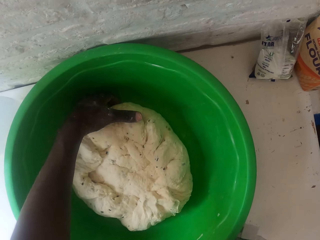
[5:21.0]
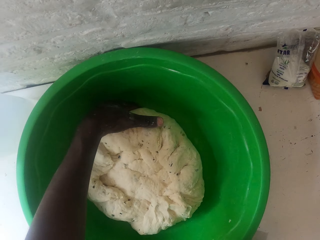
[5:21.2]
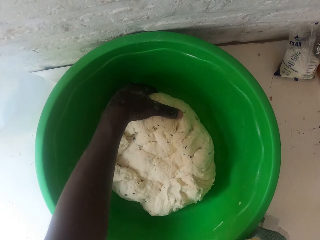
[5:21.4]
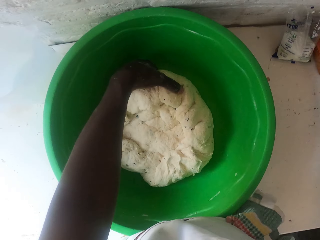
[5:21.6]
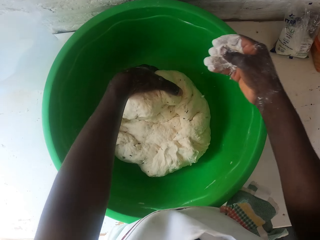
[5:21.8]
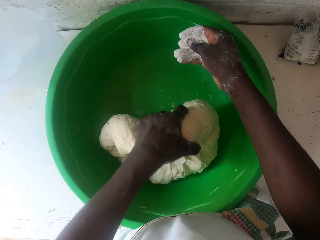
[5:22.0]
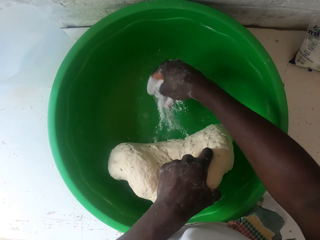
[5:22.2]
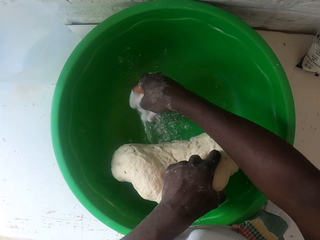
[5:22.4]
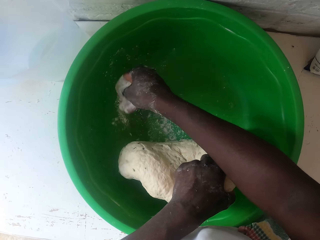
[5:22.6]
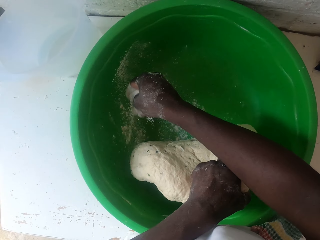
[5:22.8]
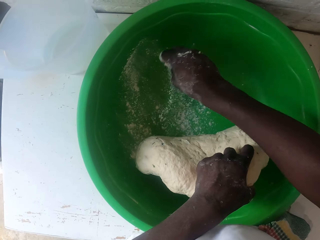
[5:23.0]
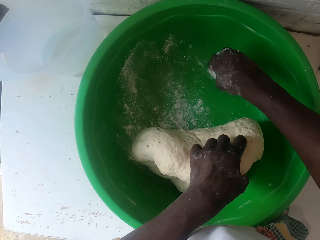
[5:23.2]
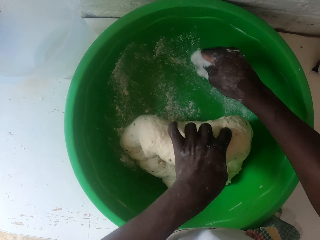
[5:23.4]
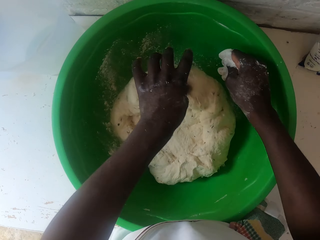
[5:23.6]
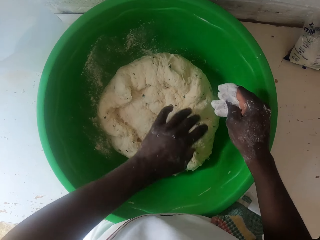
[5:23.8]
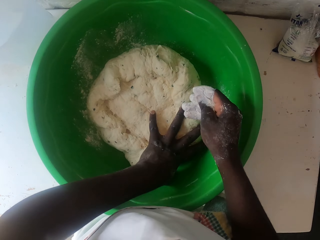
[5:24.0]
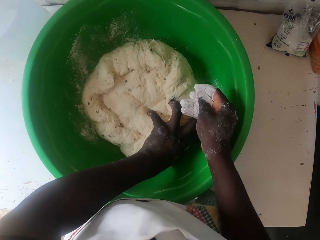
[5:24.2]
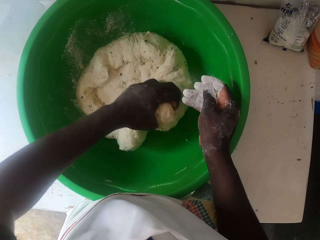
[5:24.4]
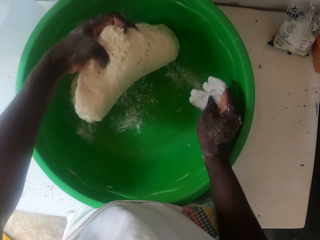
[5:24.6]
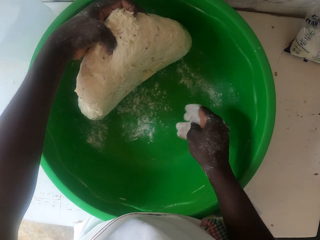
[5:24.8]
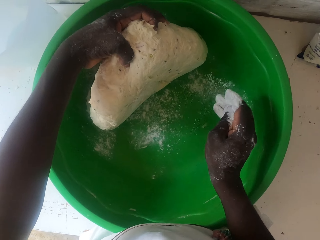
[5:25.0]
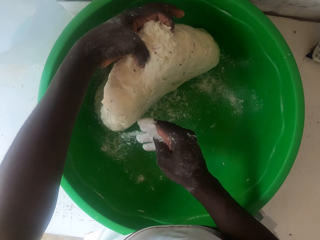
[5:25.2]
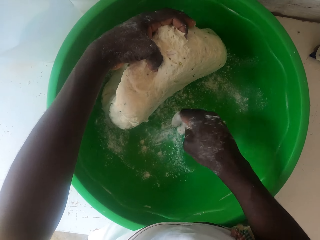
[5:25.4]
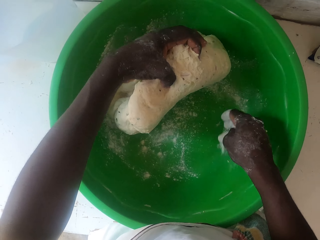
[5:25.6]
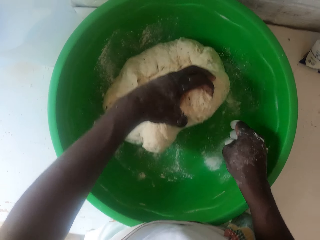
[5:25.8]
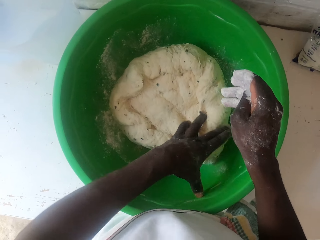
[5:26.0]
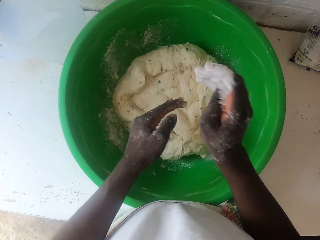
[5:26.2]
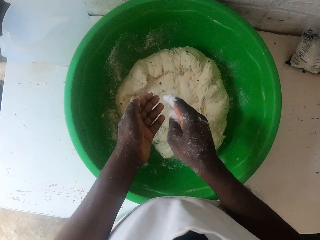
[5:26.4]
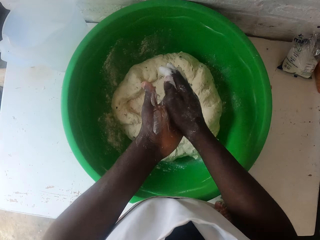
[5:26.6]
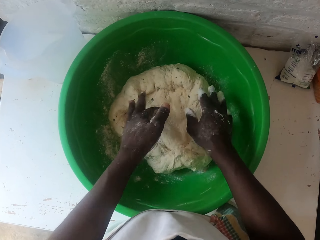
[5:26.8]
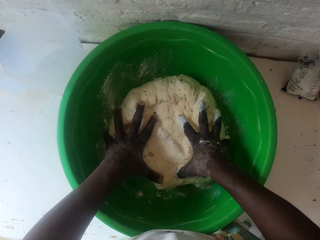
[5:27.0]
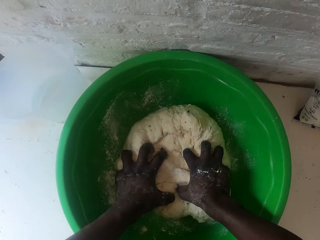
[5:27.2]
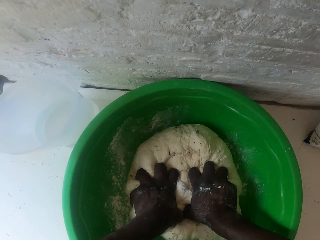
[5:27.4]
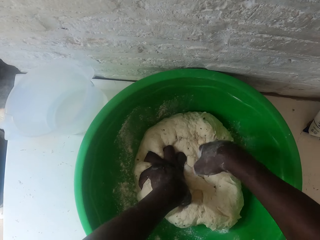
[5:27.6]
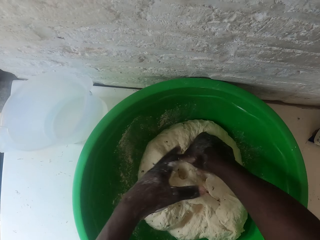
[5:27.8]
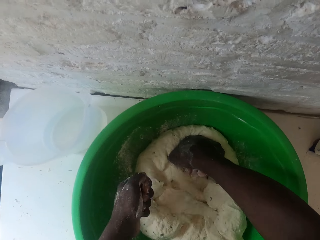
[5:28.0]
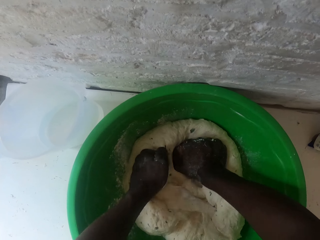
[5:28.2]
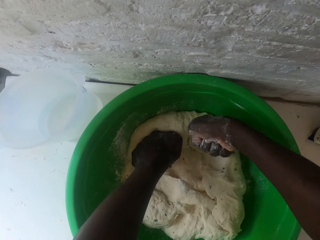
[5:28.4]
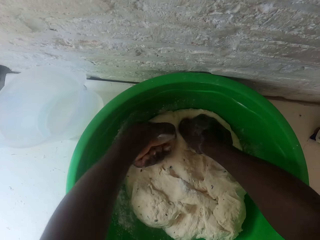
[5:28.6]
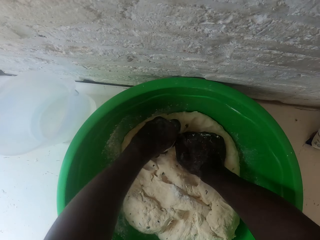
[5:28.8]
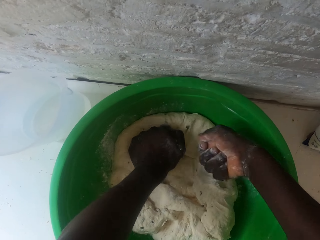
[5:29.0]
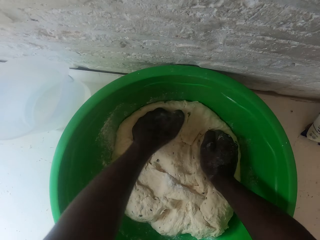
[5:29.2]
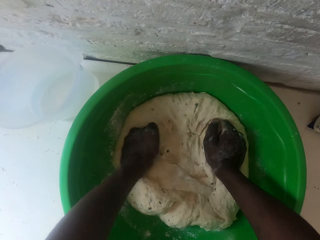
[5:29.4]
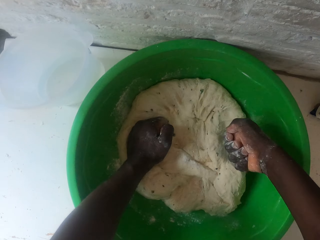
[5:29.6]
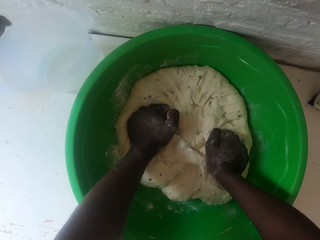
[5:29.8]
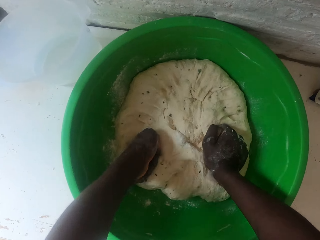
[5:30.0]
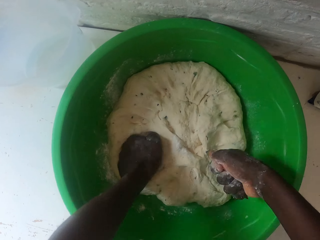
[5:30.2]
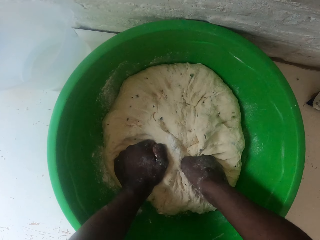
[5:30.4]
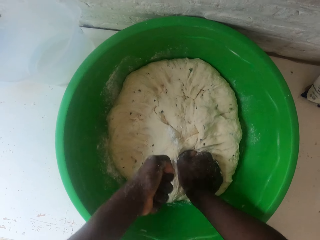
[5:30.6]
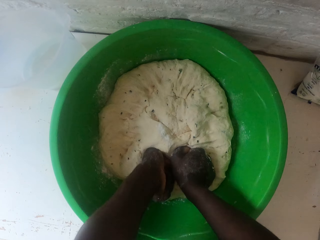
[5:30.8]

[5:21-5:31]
The camera wearer takes the flour with his right hand. He lifts the dough. He sprinkles flour on the basin. He lifts the dough. He pours flour in the basin. He puts the dough down. He rubs his hands together. He wipes the hands with flour on the dough. He kneads the dough with both hands.

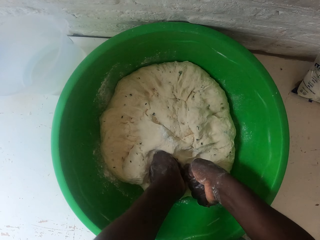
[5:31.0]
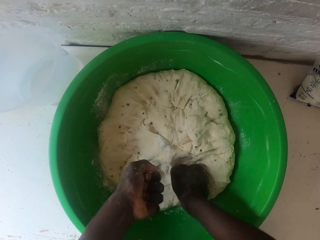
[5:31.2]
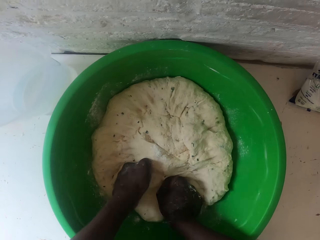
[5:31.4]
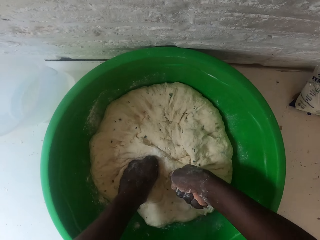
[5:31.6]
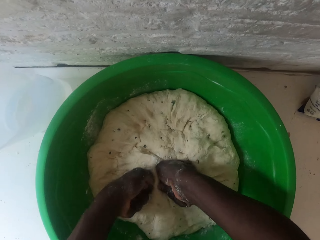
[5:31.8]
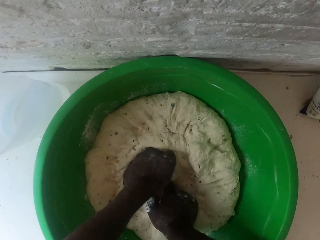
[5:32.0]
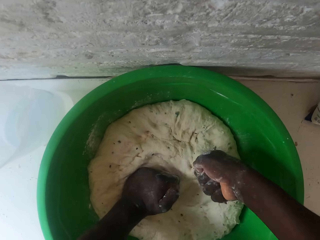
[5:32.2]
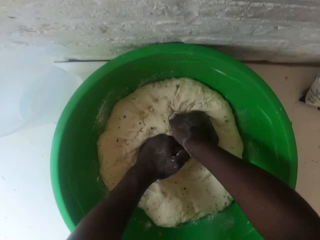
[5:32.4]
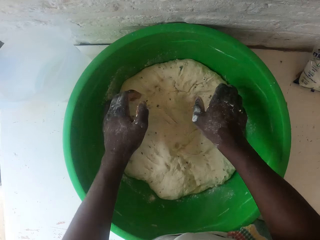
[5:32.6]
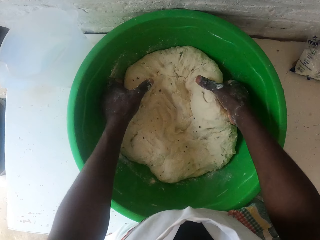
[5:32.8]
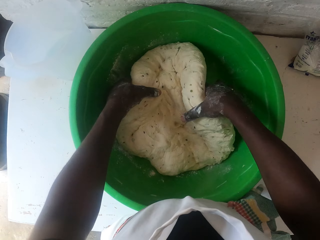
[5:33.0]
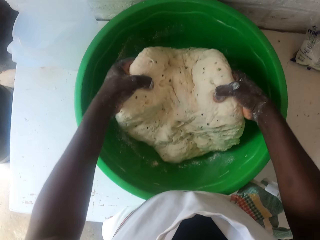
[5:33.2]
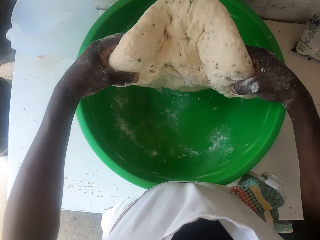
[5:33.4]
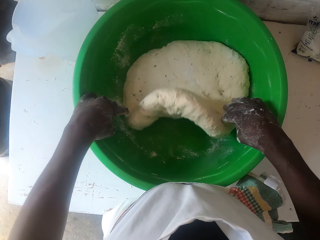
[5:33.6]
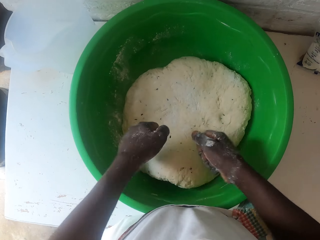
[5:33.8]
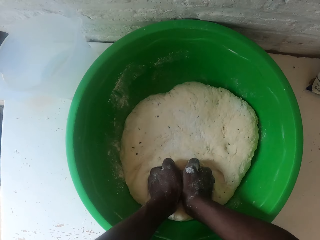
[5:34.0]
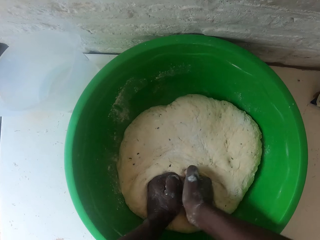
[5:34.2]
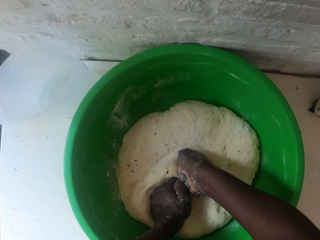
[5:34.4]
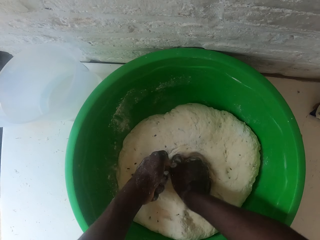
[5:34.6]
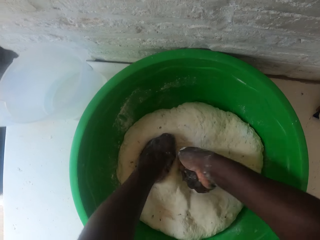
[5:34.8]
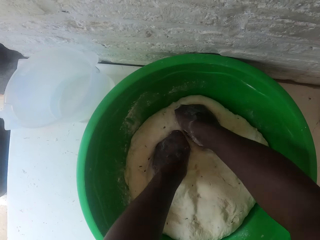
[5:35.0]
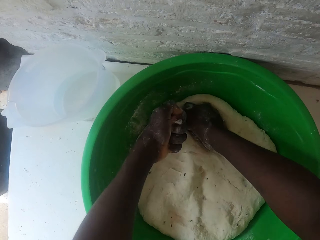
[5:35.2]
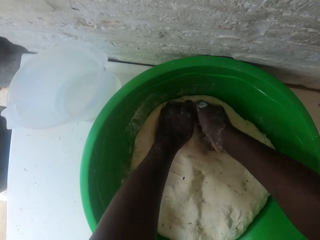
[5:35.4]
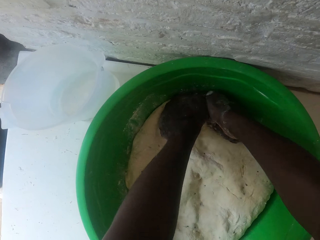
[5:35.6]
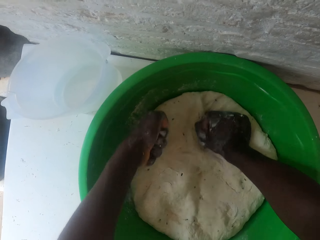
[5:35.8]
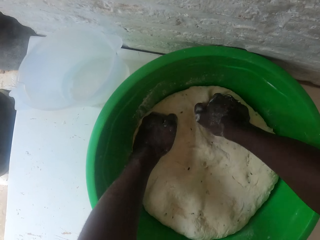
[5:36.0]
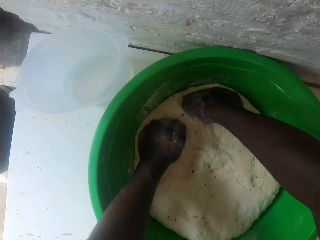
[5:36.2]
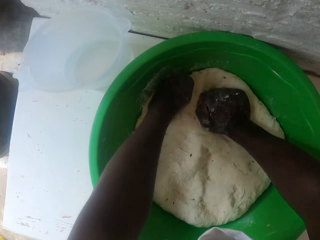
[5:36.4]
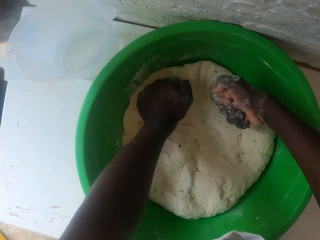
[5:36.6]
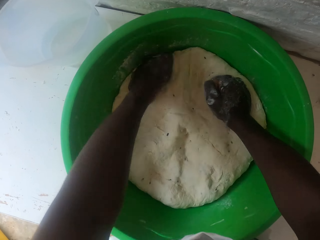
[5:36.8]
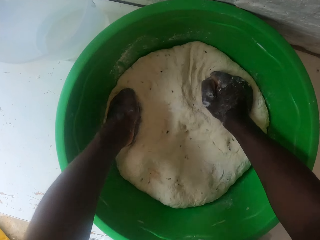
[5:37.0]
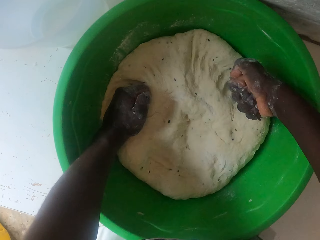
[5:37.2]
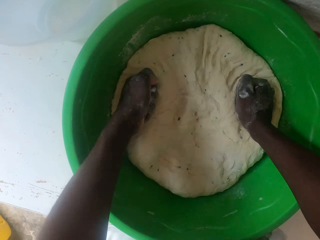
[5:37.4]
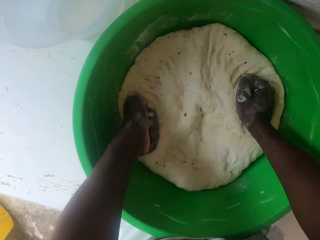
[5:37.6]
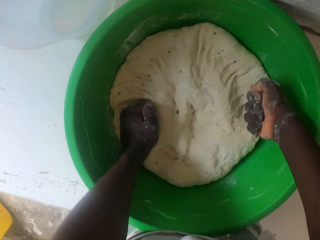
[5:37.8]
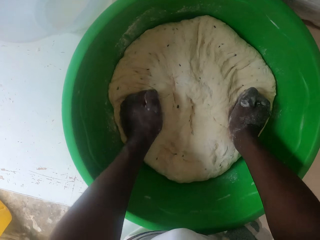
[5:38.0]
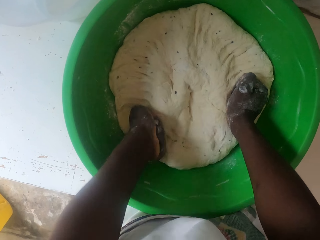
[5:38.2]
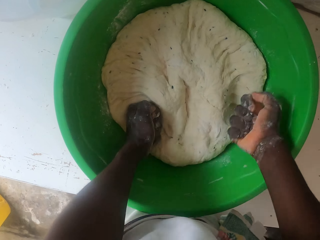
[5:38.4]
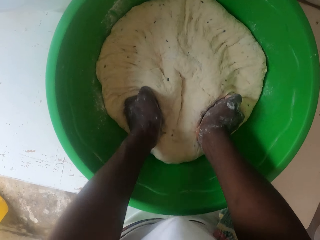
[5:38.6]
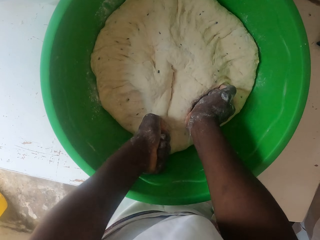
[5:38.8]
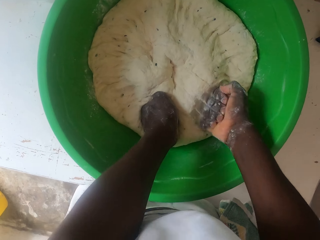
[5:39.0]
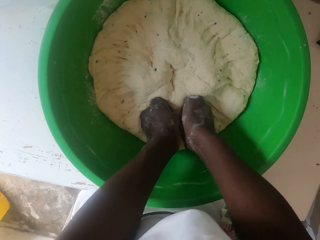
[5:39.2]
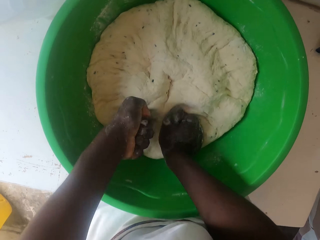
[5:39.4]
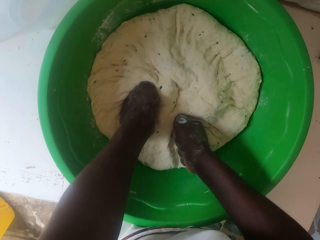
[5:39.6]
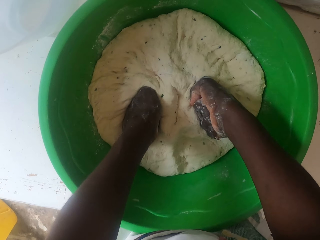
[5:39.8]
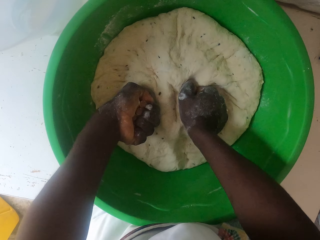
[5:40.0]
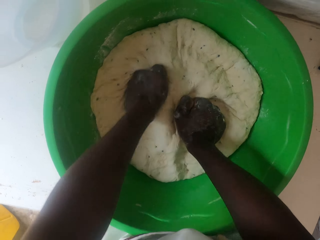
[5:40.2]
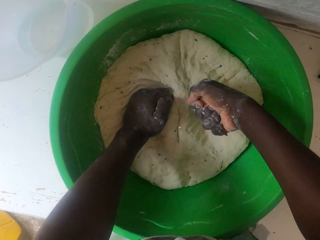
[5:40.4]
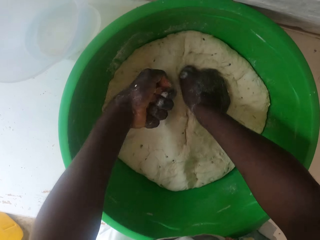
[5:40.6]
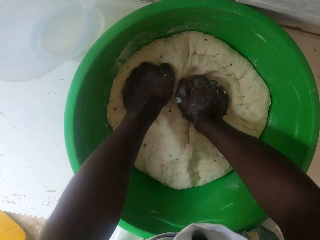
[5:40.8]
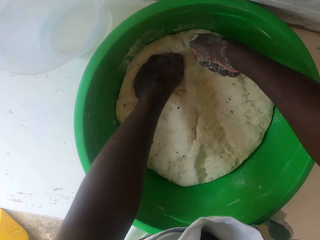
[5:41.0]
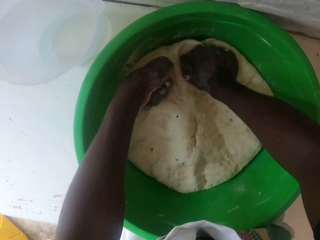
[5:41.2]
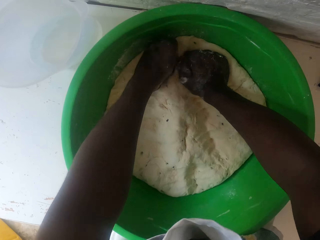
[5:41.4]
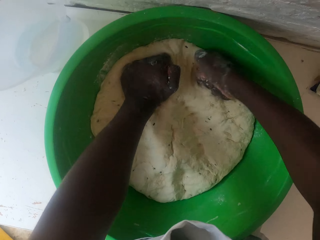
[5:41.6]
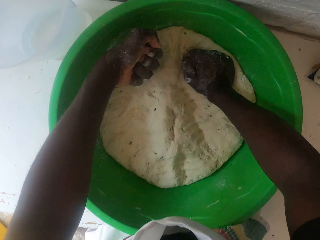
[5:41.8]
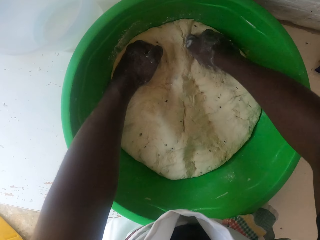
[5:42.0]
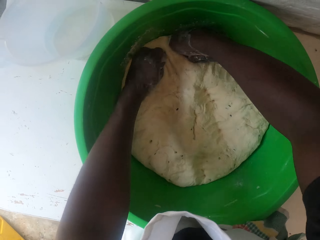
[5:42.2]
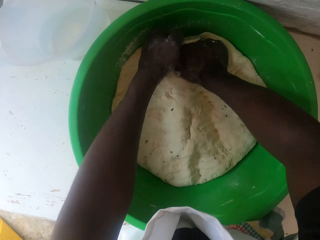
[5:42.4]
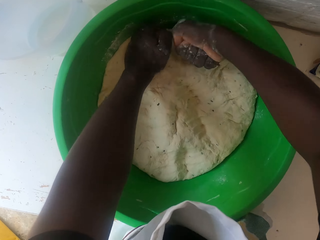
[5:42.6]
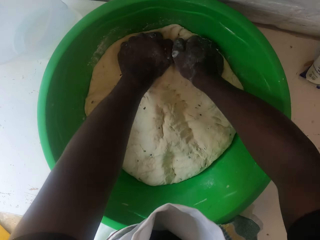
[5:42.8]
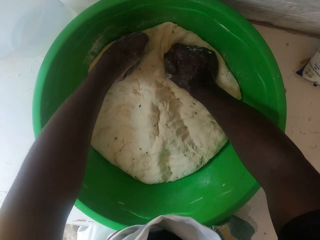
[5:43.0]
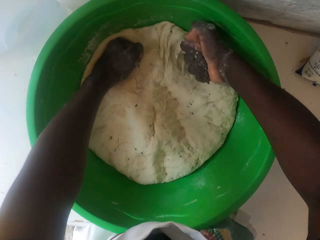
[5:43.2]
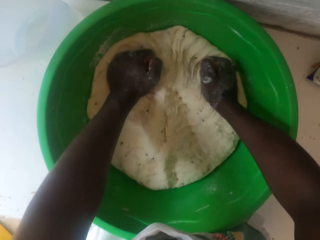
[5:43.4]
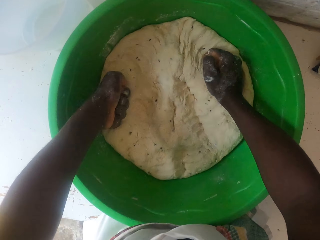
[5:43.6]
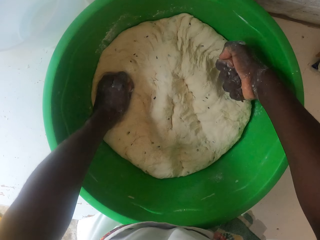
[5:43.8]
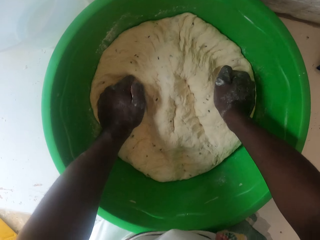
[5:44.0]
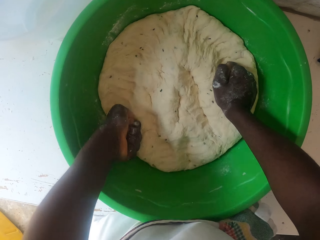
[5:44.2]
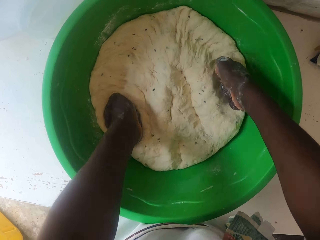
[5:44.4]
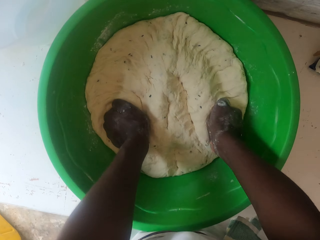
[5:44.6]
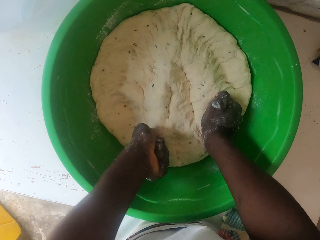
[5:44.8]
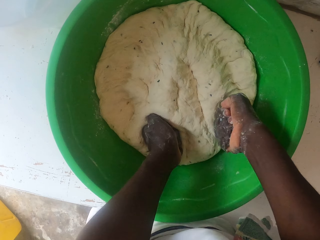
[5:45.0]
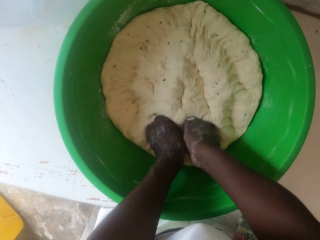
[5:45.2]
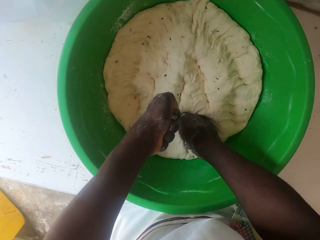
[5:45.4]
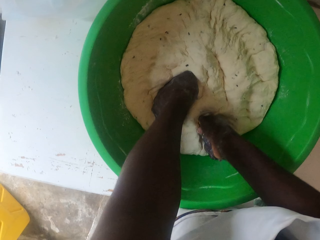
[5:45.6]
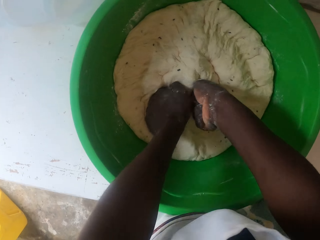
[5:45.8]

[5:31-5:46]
The camera wearer turns the dough and kneads the dough.
